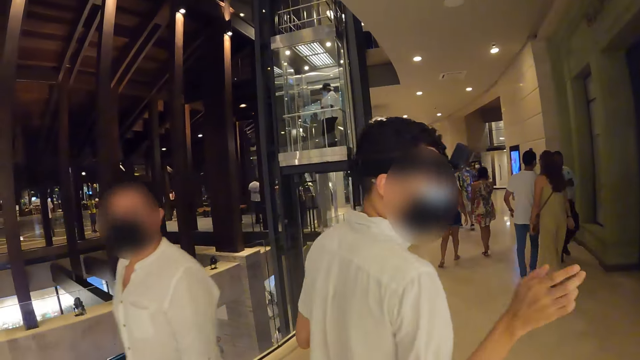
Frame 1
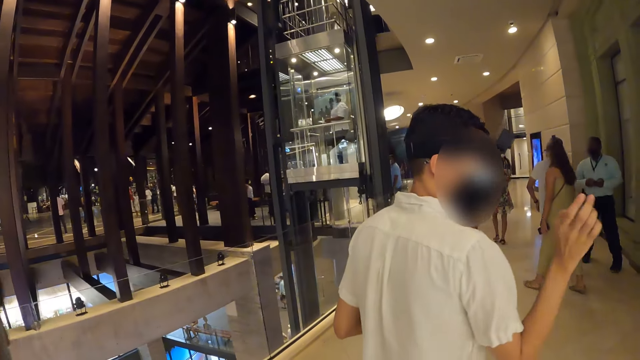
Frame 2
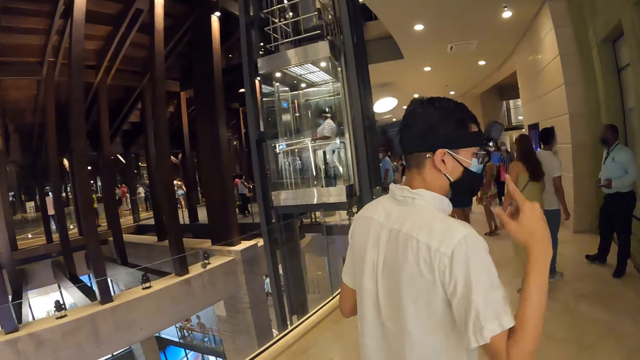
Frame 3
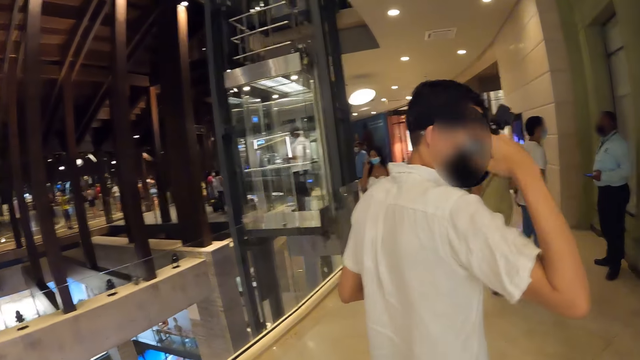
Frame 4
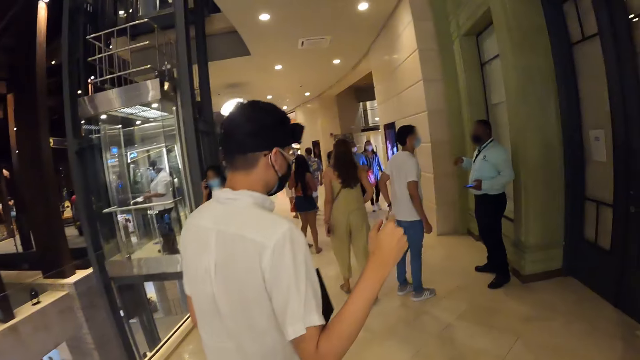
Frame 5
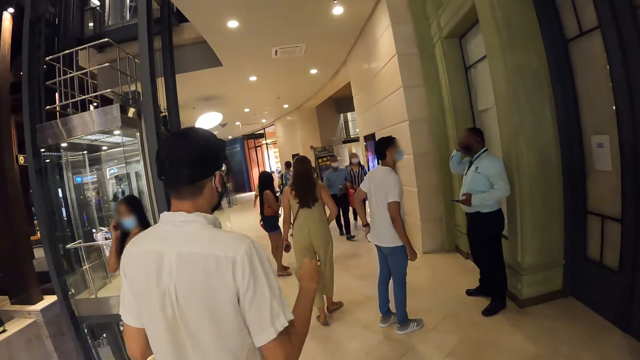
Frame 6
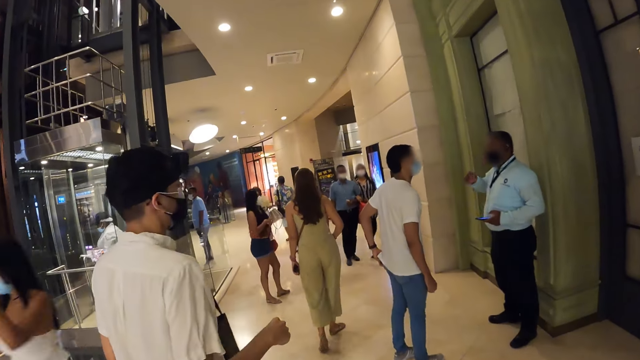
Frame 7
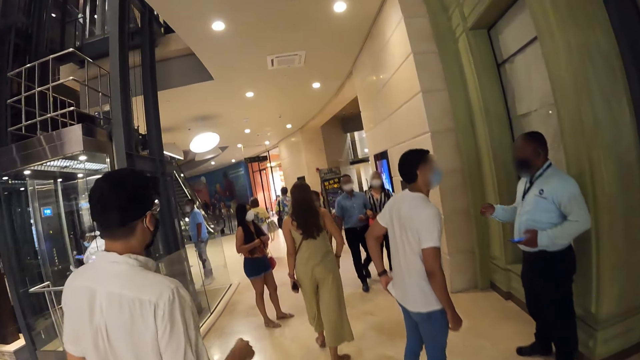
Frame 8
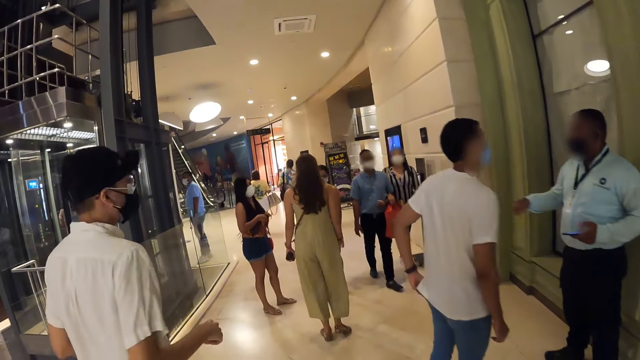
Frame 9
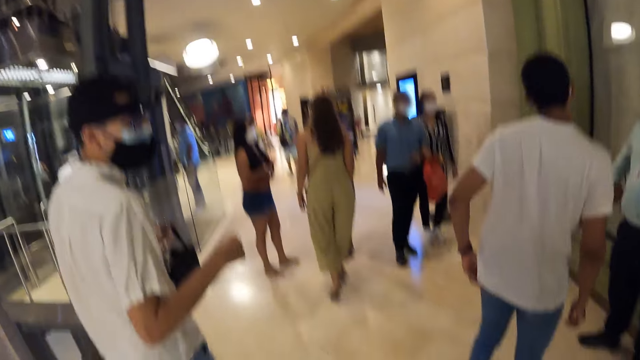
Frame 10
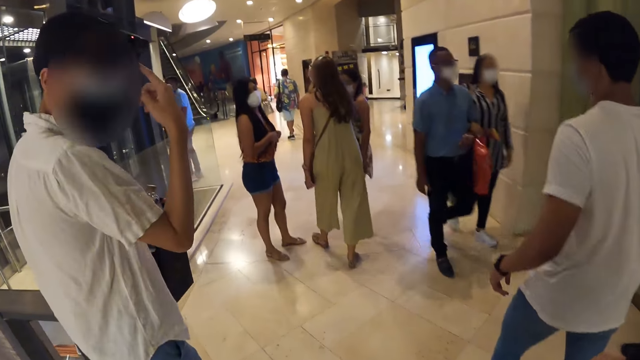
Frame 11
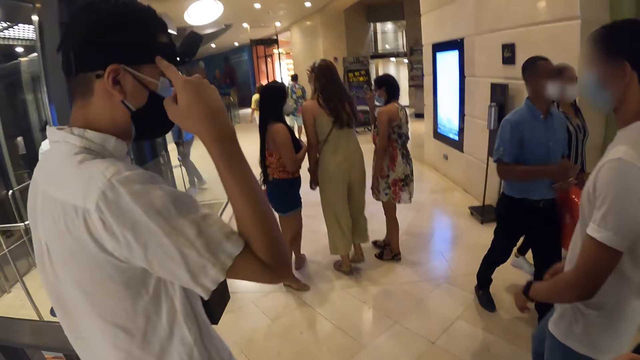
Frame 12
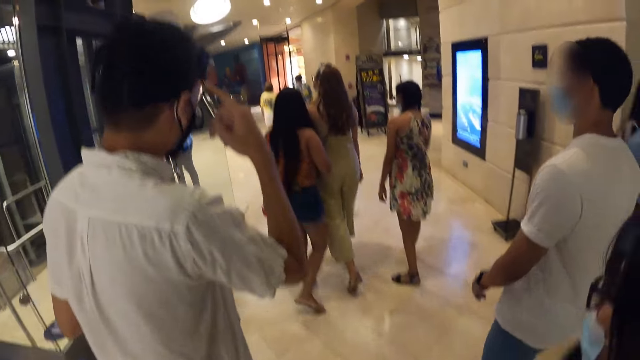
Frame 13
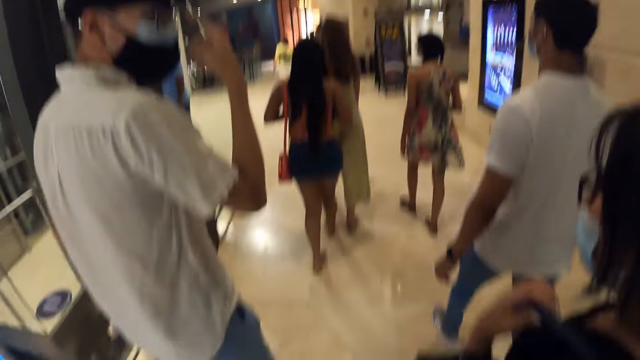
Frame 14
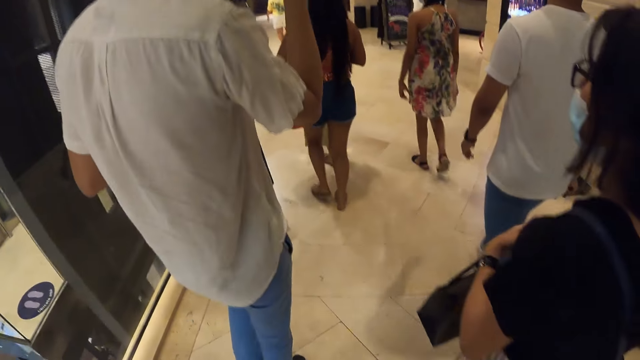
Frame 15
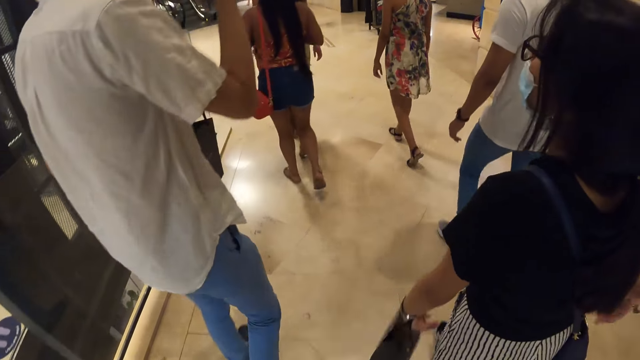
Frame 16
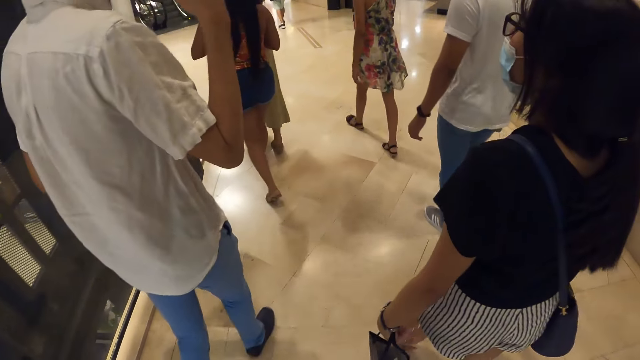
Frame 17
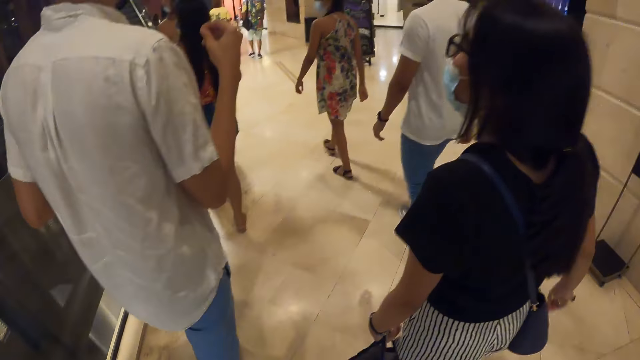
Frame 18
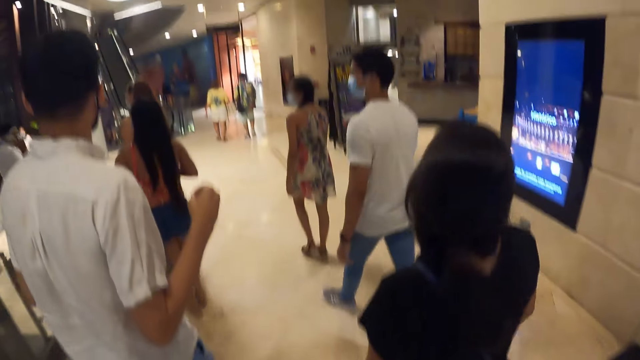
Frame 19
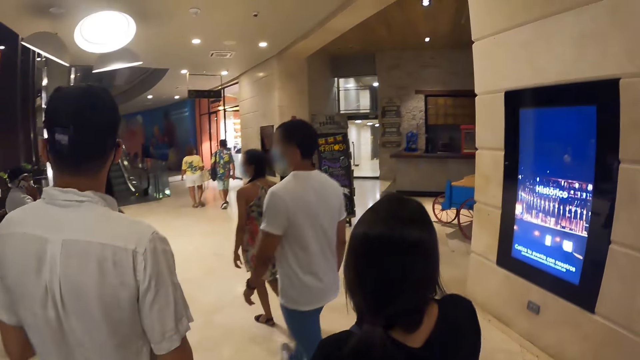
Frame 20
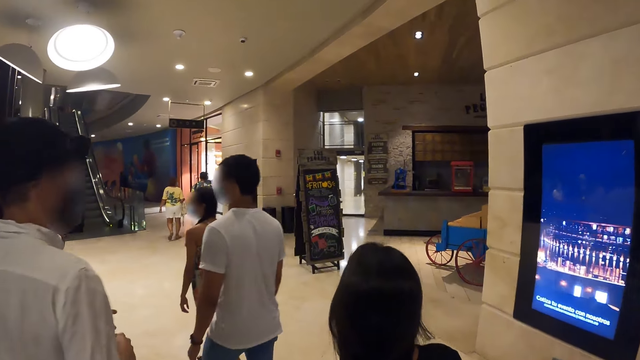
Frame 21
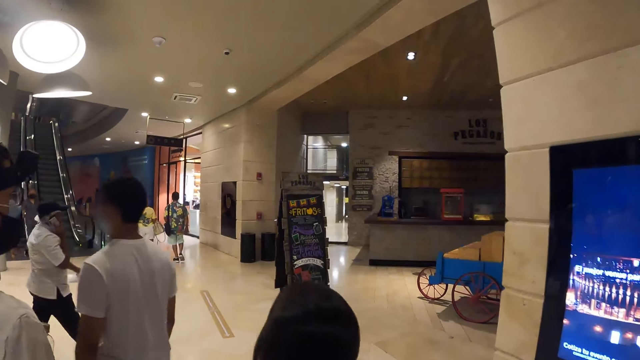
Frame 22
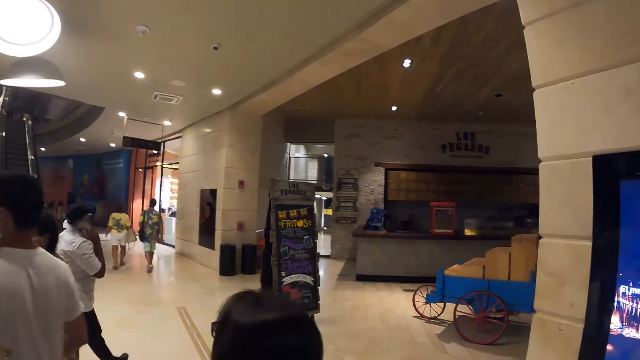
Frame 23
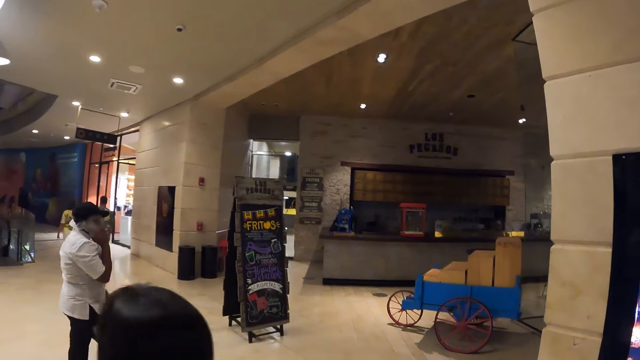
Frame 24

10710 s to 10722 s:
A man touches his head with his right hand. He touches his head with his right hand again. A woman adjusts the strap of the crossbody bag across her chest with her left hand.

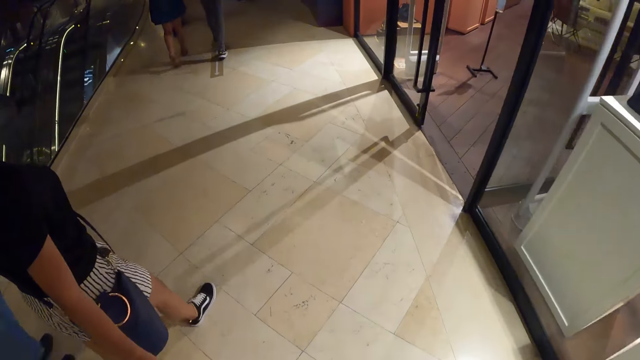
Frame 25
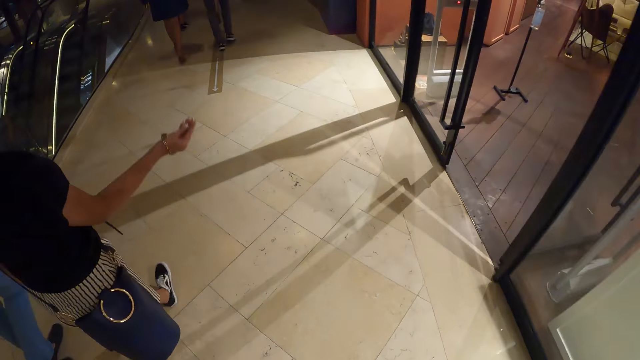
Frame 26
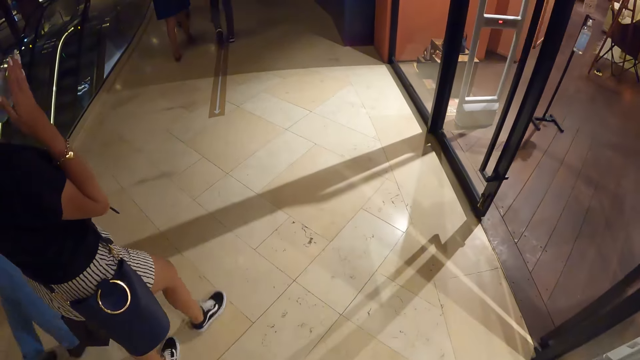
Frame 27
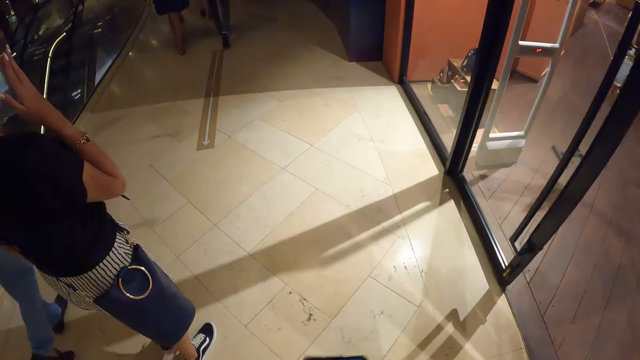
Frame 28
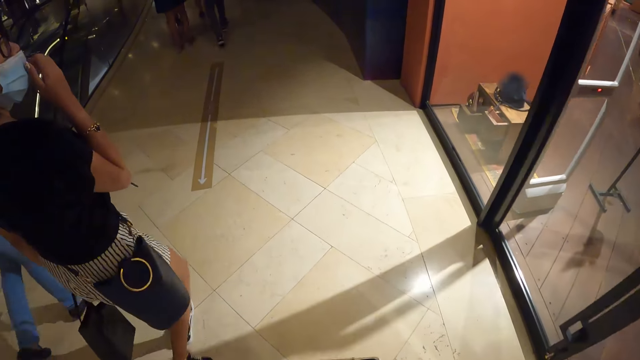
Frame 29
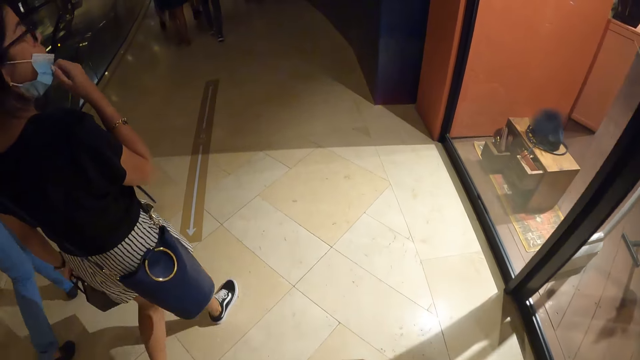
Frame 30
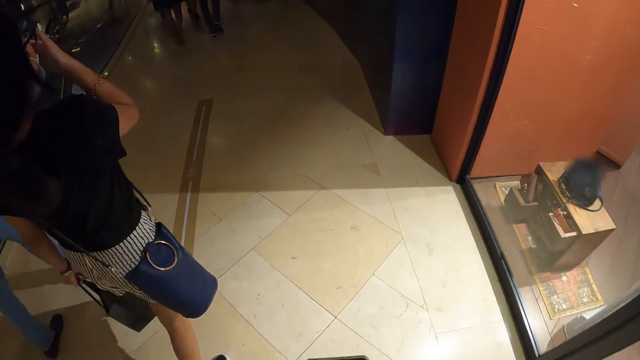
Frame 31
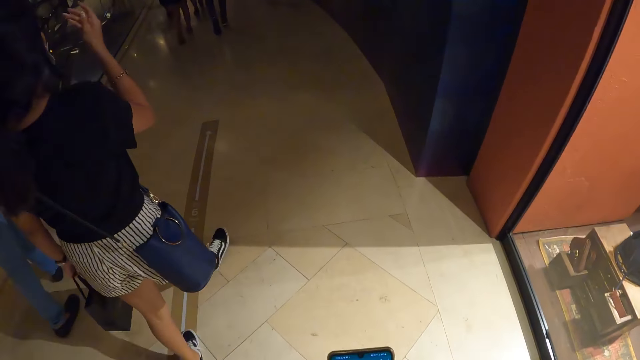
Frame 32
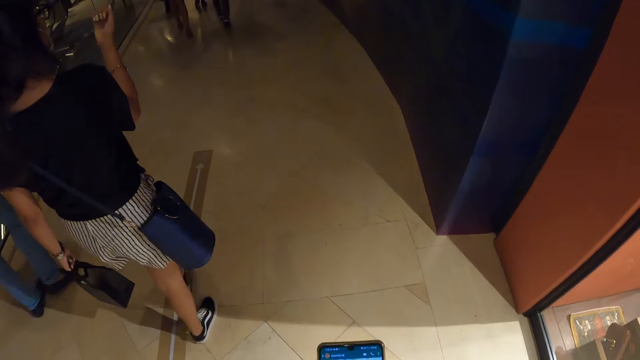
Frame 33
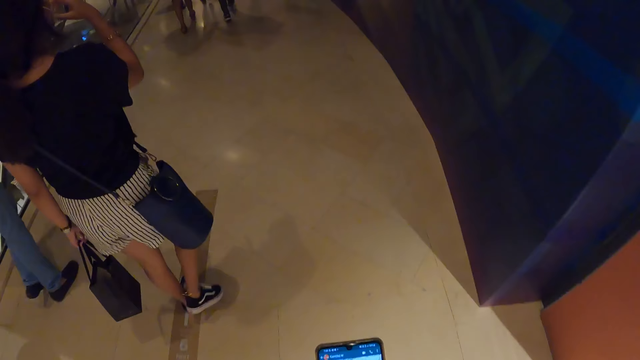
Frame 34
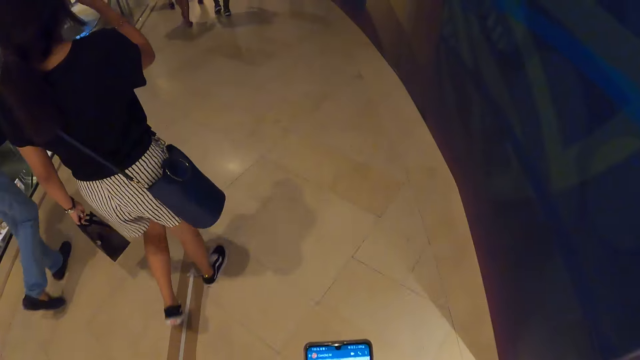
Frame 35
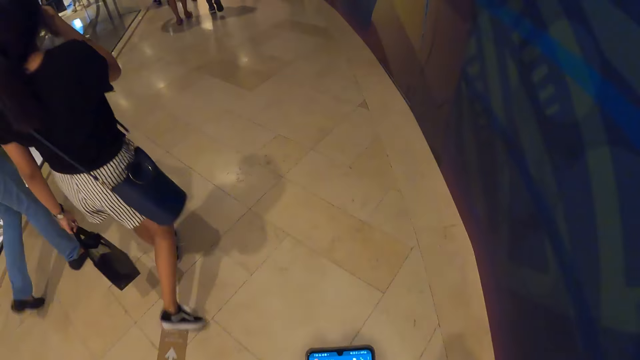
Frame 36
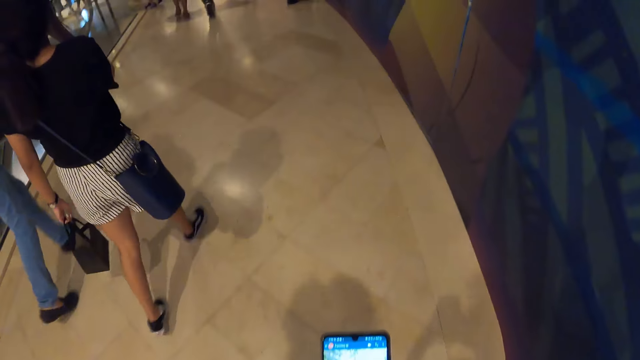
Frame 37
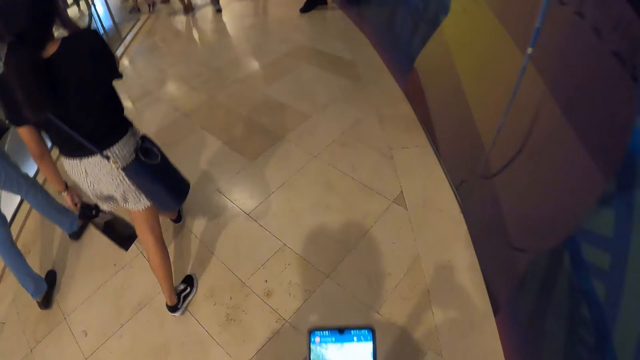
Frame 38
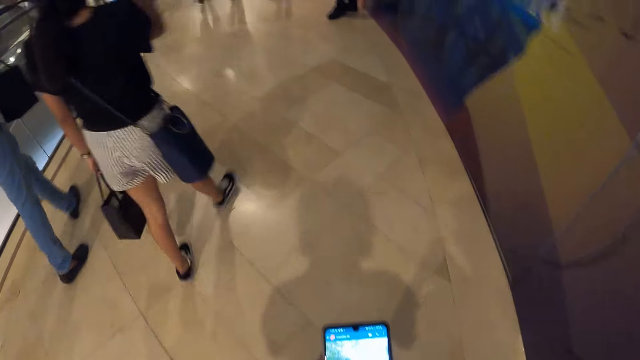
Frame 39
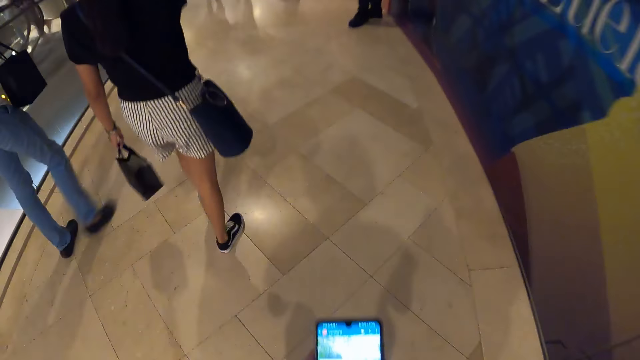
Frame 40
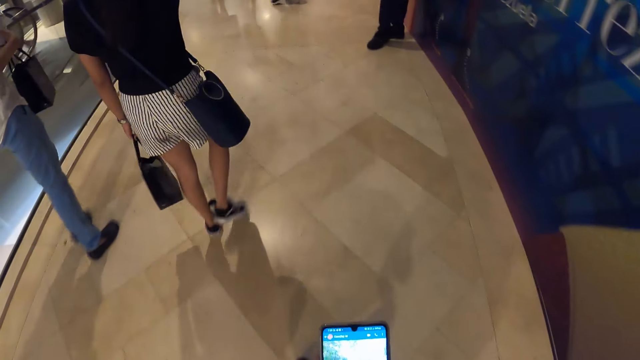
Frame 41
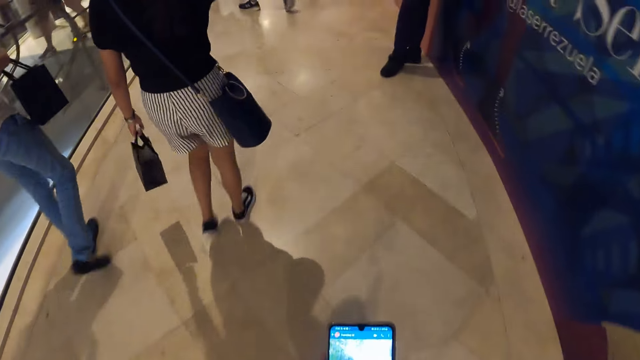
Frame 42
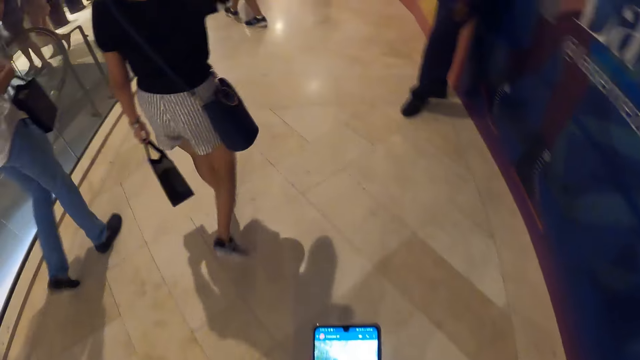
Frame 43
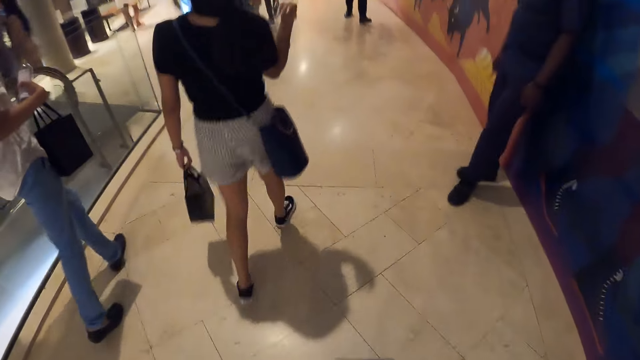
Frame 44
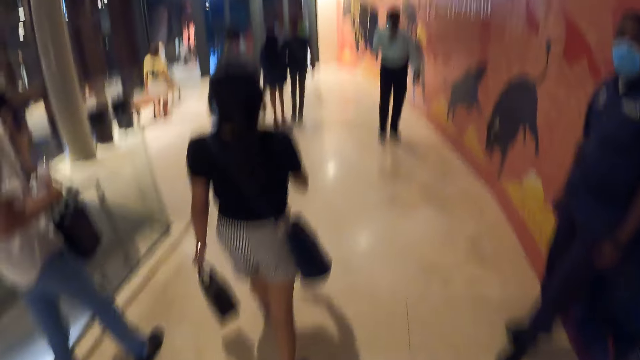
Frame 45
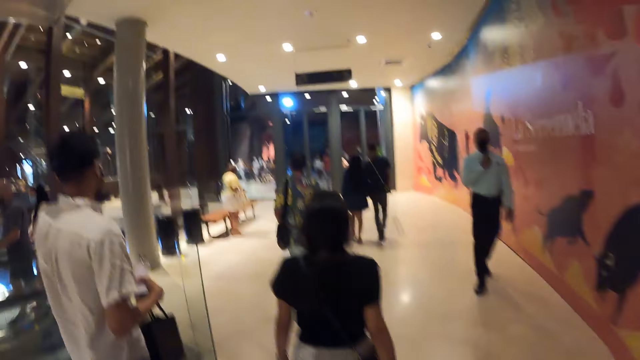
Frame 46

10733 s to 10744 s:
A woman touches her face with her right hand. The camera wearer operates a phone in his hands. The woman pulls down the face mask on her face with her right hand. The woman cleans her face with her right hand. The woman pulls up the face mask. The camera wearer operates the phone.
